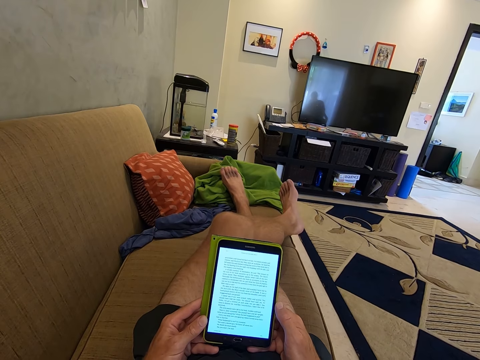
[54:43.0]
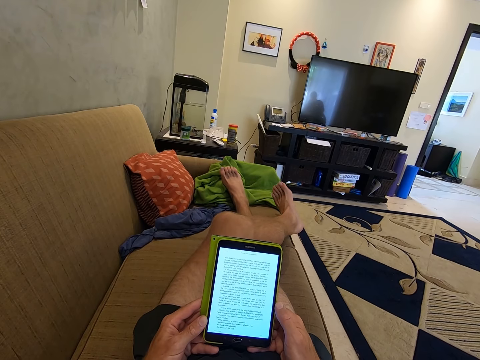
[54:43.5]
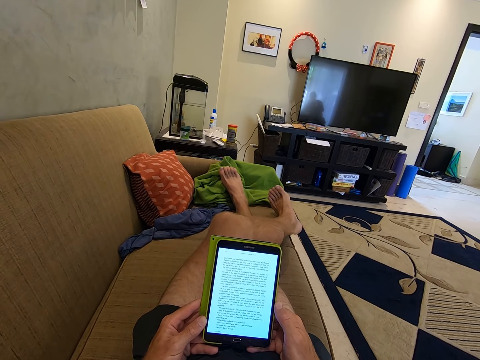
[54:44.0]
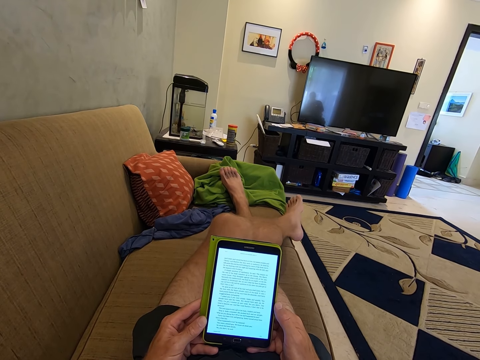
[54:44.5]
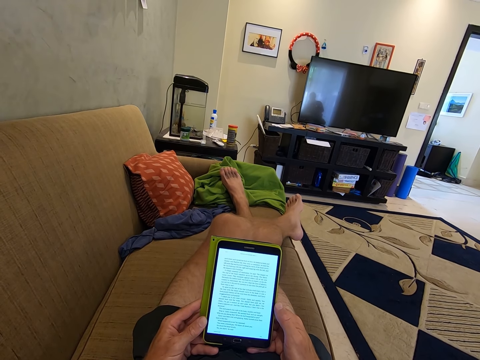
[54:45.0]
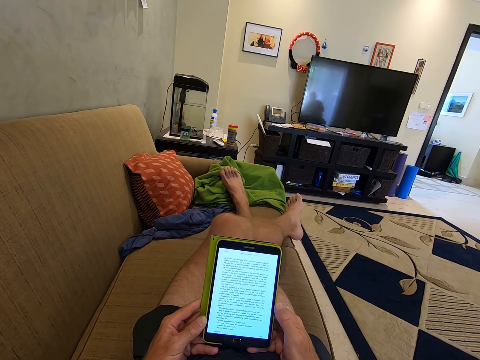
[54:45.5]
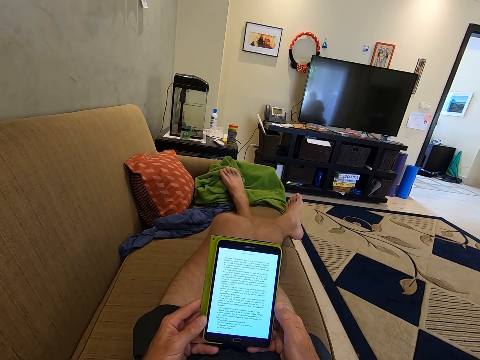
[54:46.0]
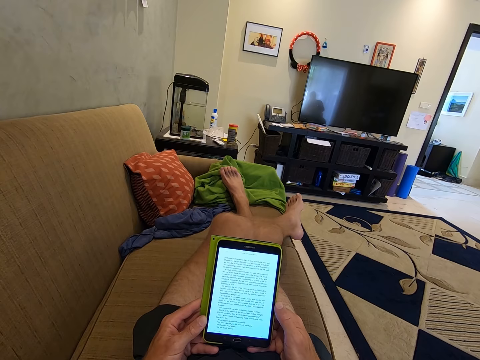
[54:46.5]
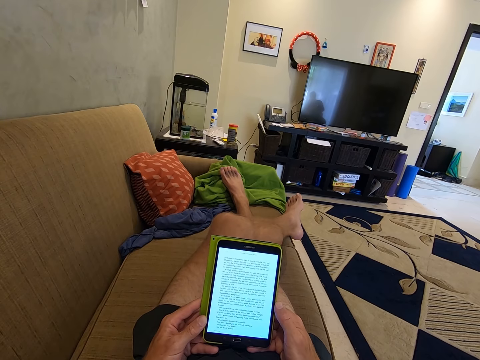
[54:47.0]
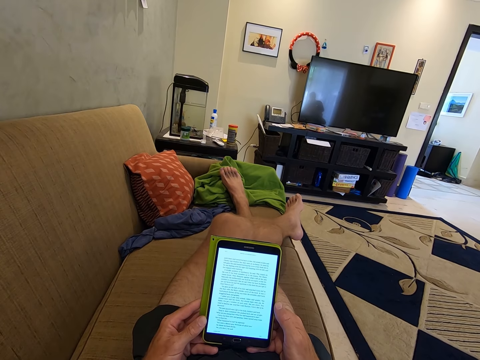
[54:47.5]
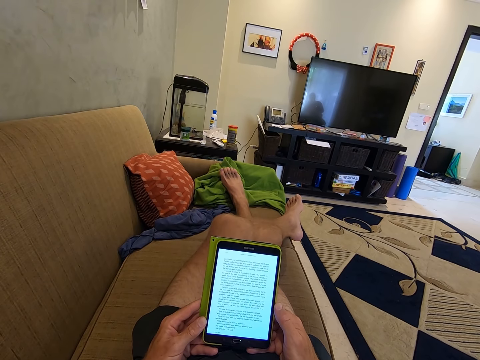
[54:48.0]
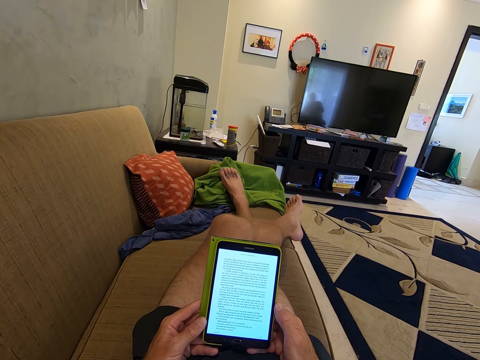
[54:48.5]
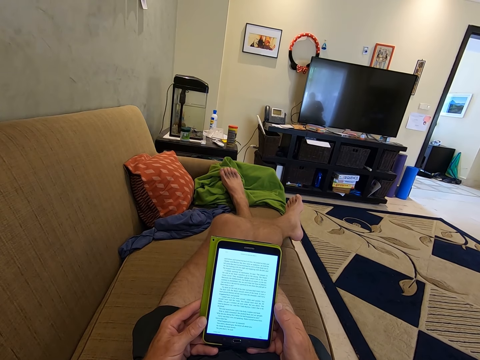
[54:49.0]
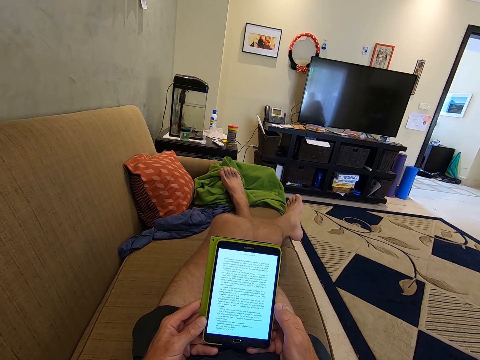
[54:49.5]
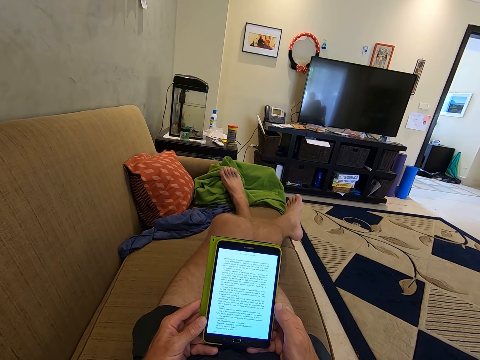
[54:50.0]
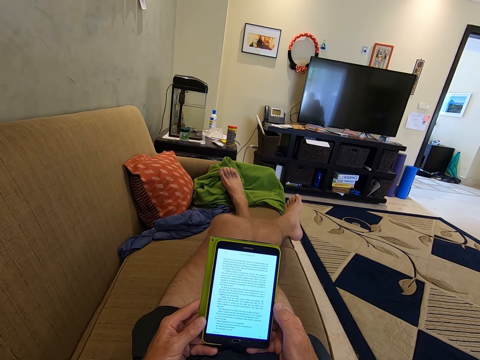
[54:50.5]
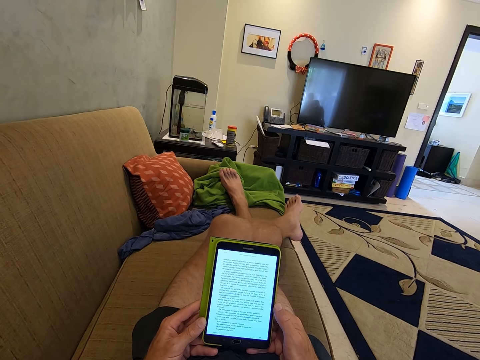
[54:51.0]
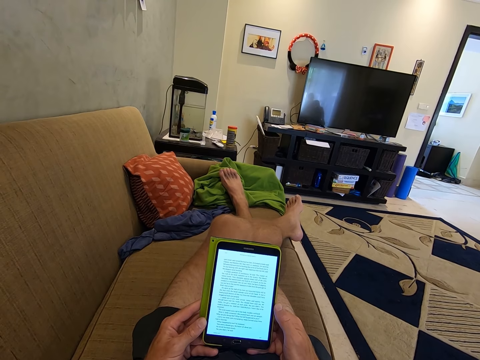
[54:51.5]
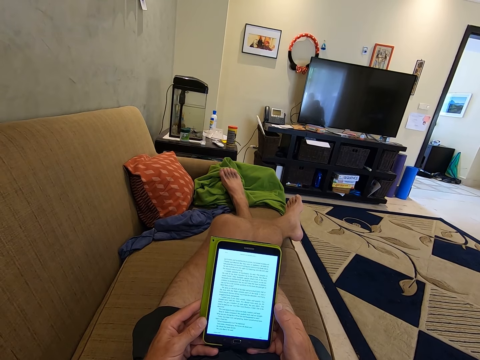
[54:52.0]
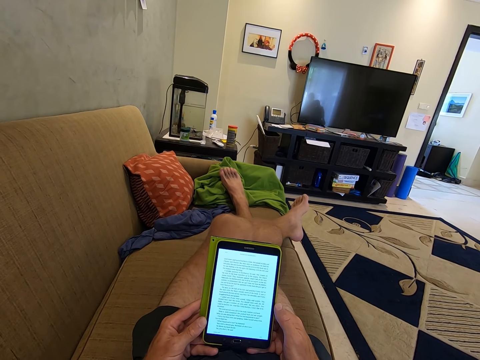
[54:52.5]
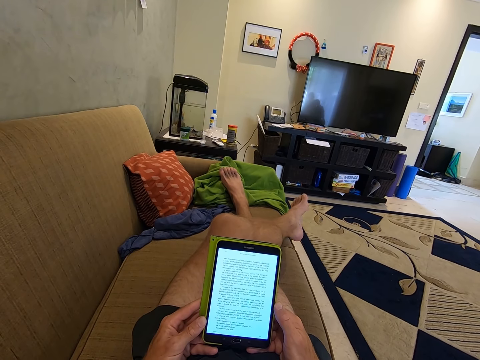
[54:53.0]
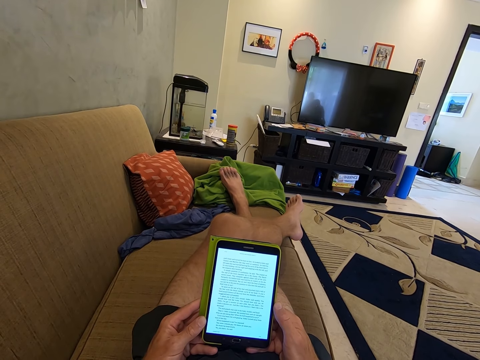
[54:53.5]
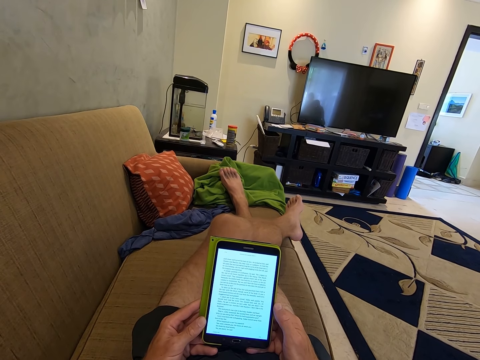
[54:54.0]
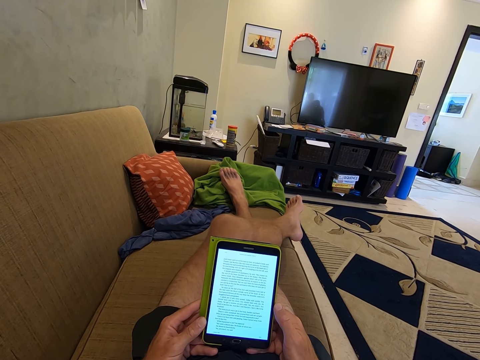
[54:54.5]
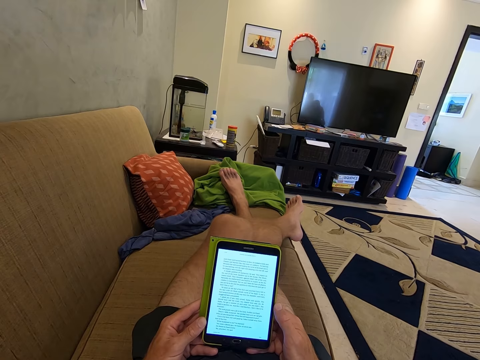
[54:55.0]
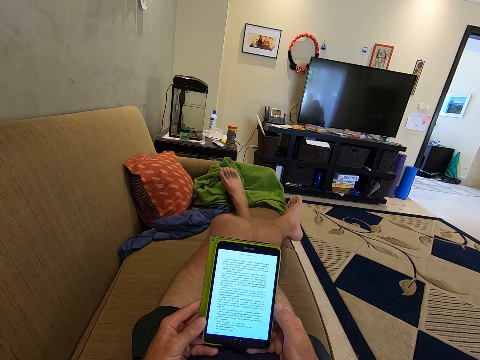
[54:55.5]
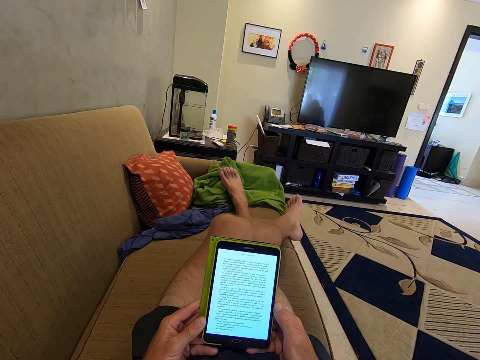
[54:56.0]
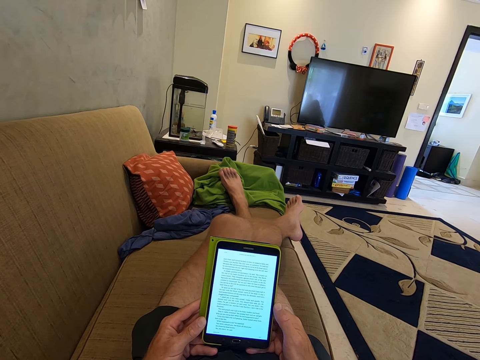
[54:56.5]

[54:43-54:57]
The camera wearer shakes the leg. They read the phone. They twist the left leg, shake the leg, and read the phone.

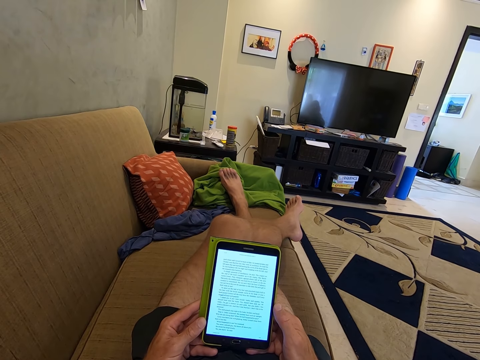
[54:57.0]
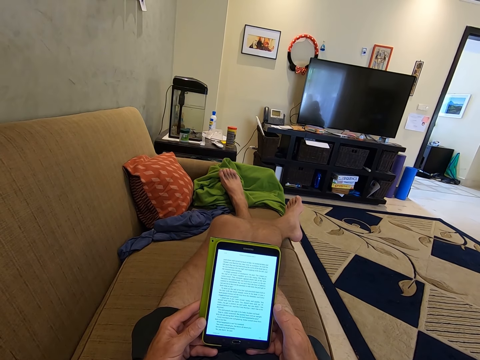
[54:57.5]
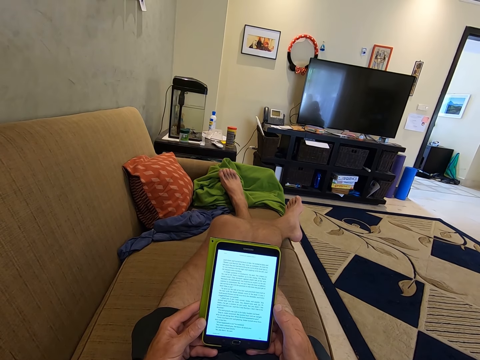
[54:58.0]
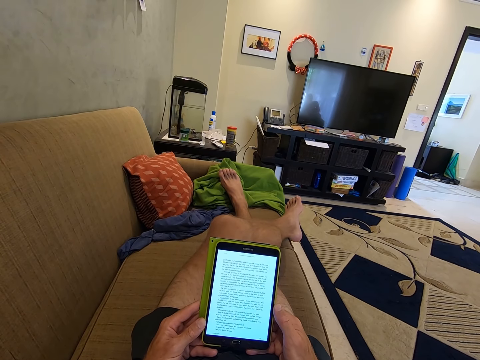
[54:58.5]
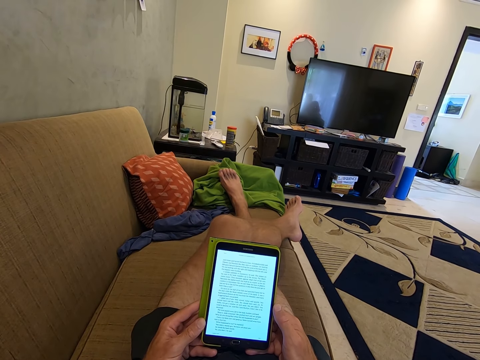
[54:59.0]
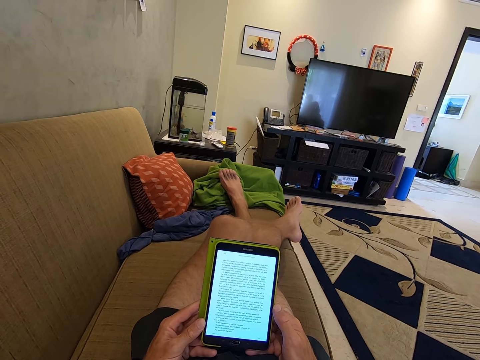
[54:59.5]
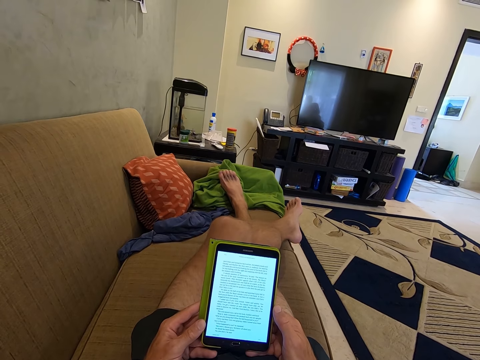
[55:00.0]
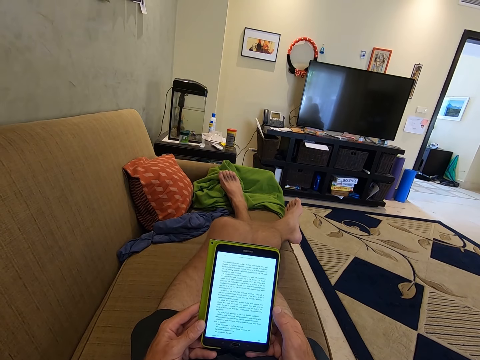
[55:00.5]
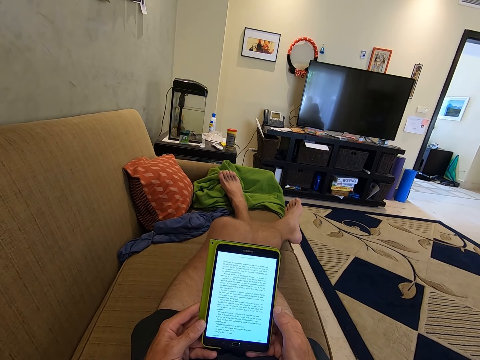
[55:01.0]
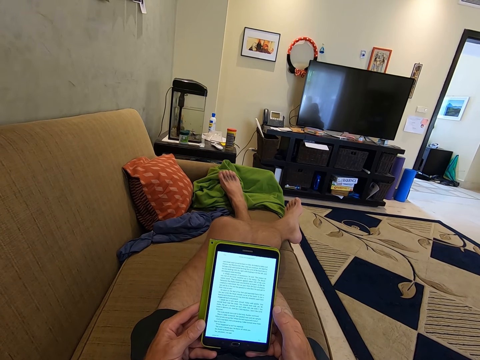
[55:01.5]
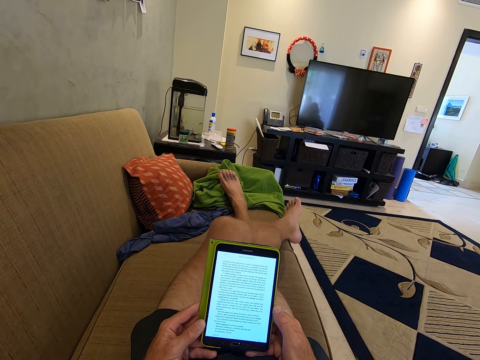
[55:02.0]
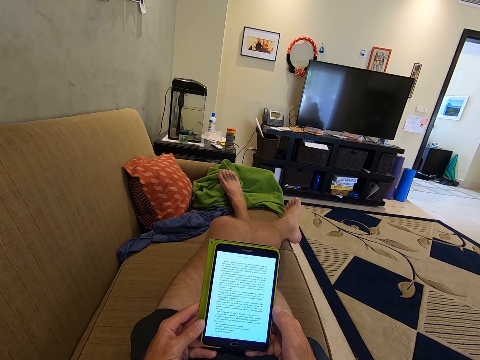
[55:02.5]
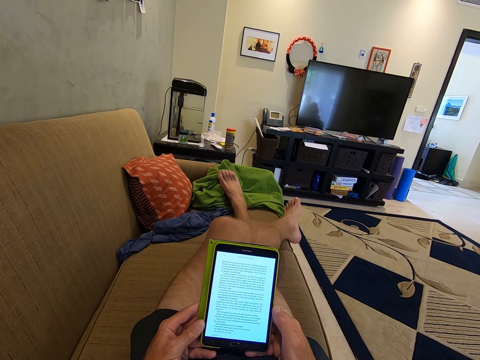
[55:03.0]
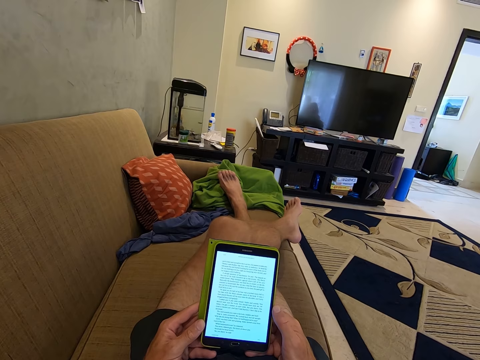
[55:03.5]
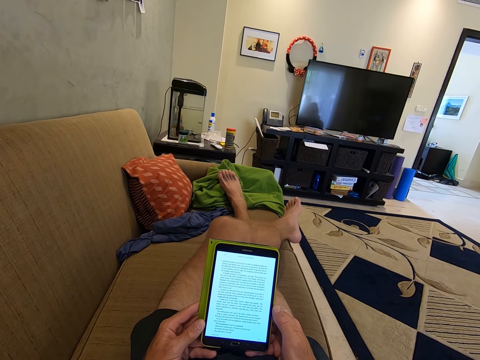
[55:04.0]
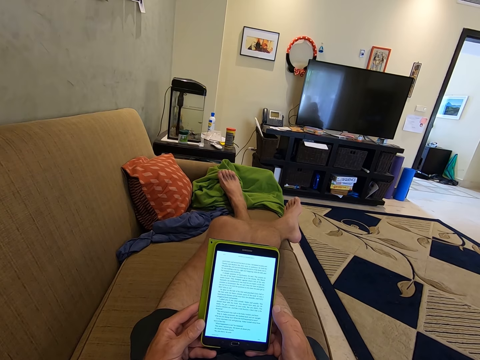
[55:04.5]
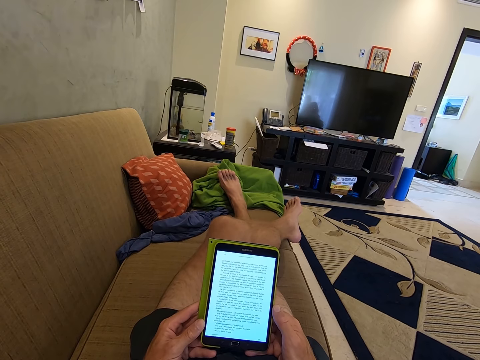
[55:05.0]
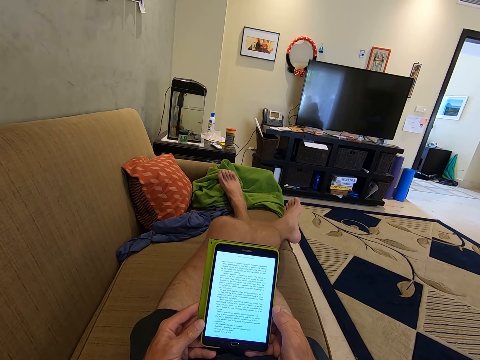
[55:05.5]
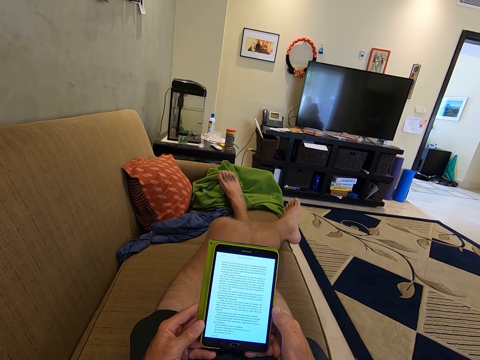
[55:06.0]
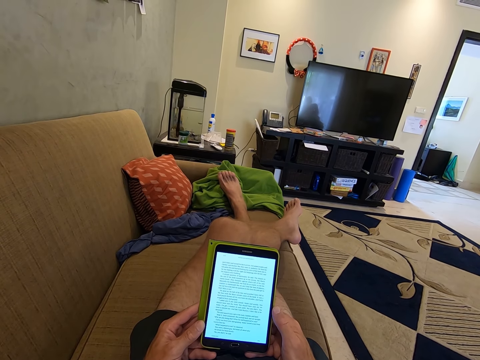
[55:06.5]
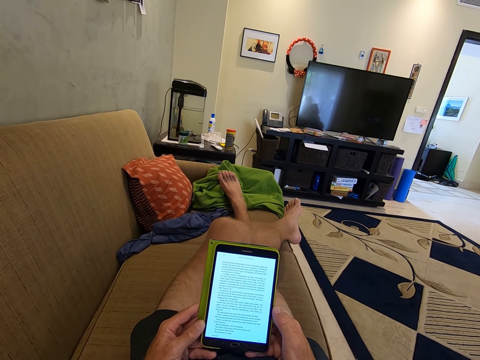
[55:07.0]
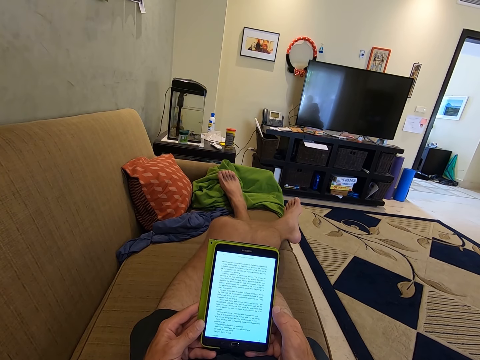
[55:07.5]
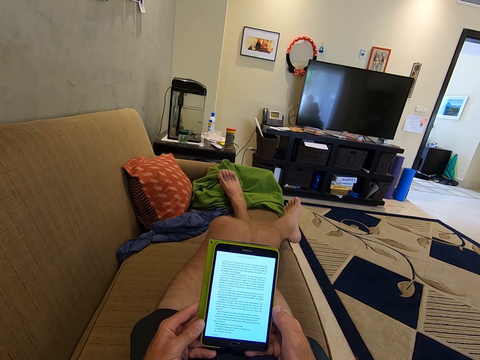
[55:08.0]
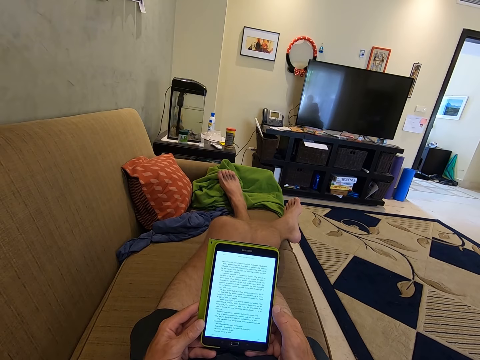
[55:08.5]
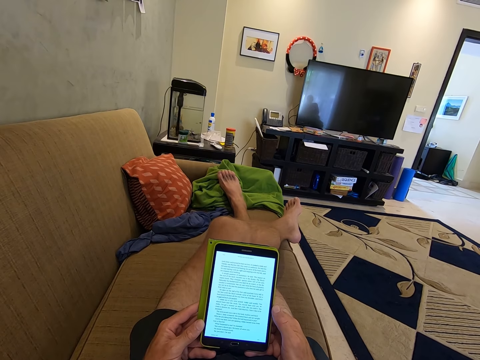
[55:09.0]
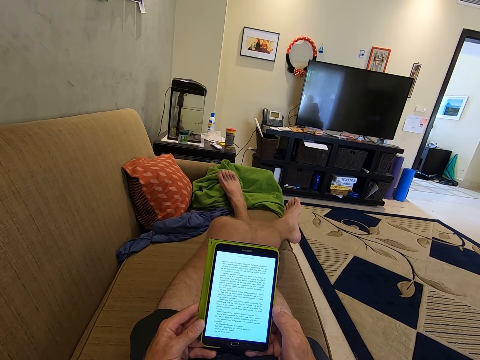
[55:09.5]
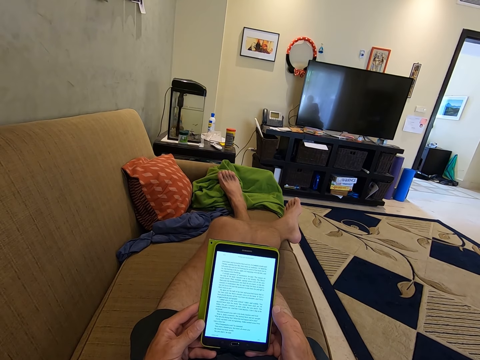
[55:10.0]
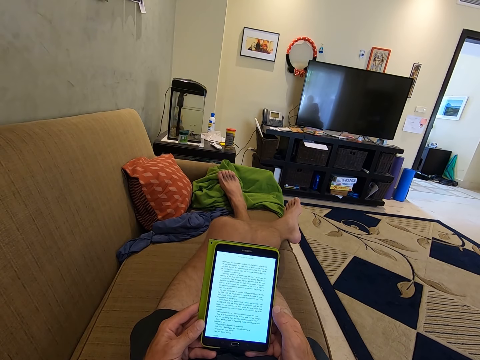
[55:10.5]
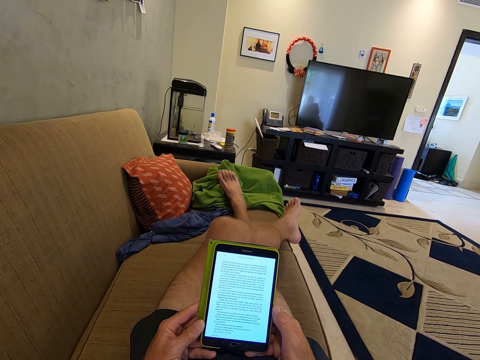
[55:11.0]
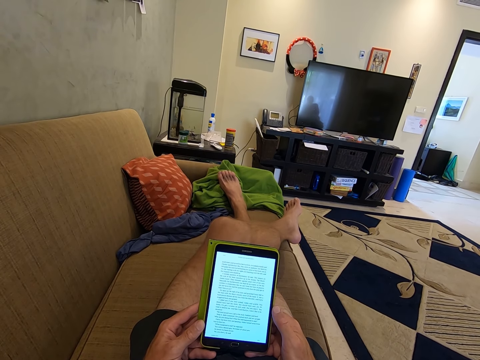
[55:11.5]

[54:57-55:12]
The camera wearer talks and browses on the phone.
